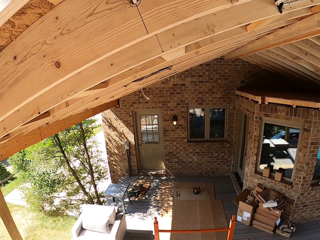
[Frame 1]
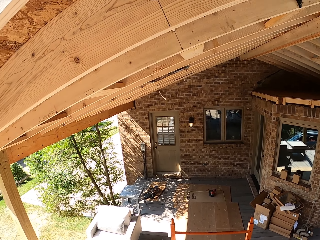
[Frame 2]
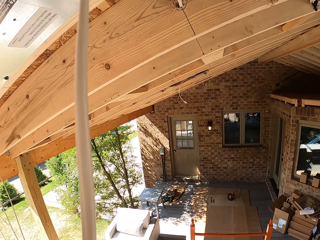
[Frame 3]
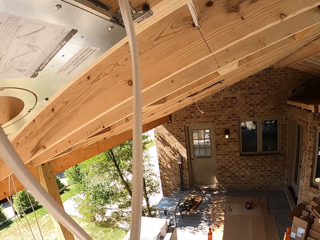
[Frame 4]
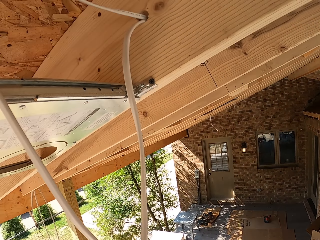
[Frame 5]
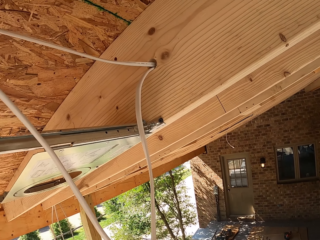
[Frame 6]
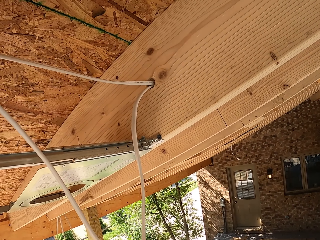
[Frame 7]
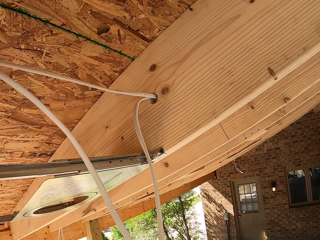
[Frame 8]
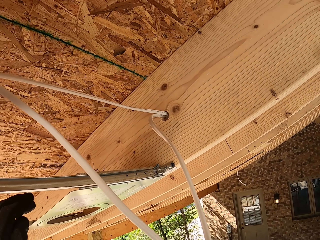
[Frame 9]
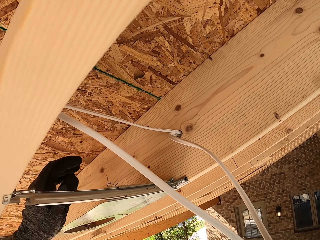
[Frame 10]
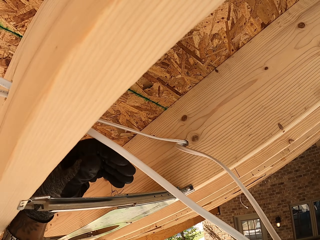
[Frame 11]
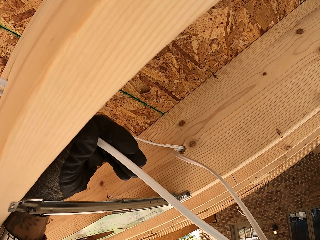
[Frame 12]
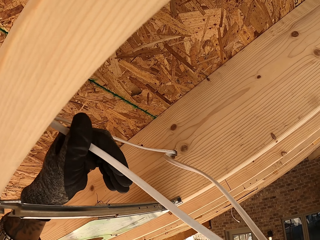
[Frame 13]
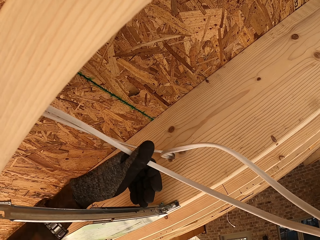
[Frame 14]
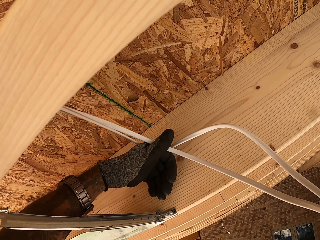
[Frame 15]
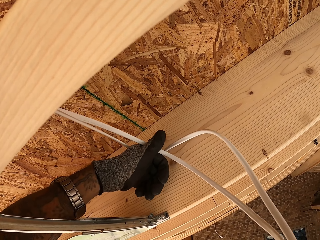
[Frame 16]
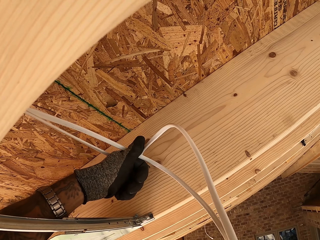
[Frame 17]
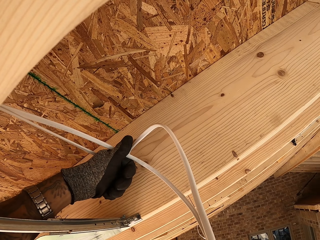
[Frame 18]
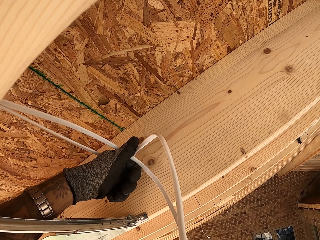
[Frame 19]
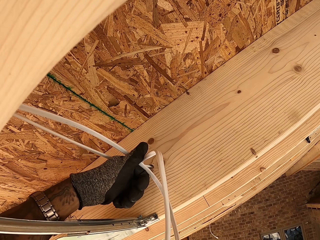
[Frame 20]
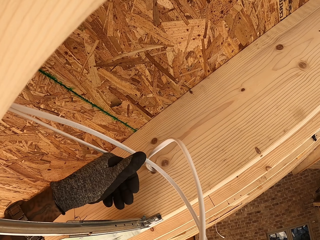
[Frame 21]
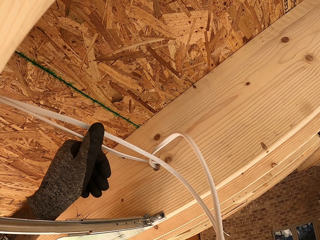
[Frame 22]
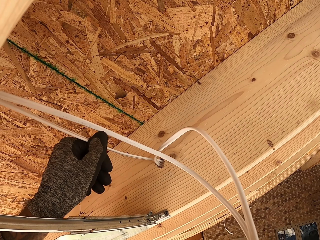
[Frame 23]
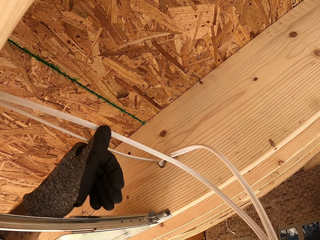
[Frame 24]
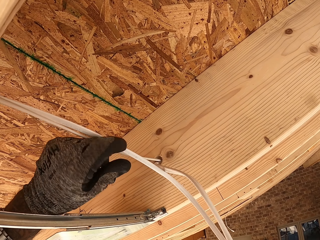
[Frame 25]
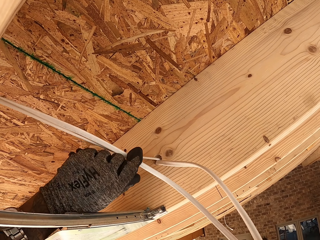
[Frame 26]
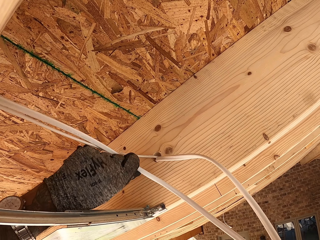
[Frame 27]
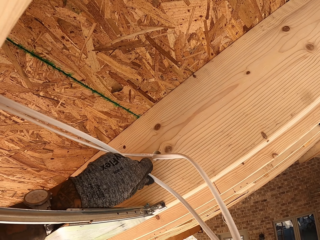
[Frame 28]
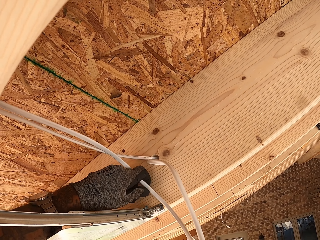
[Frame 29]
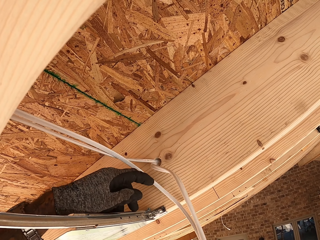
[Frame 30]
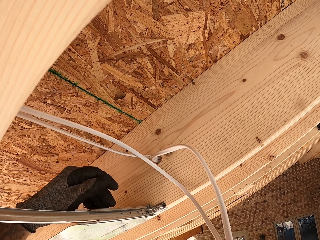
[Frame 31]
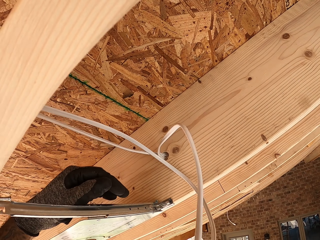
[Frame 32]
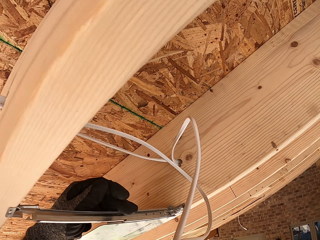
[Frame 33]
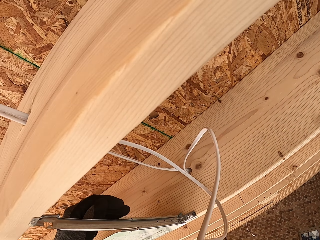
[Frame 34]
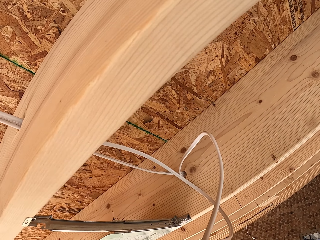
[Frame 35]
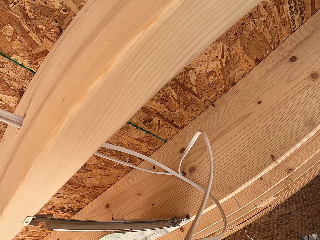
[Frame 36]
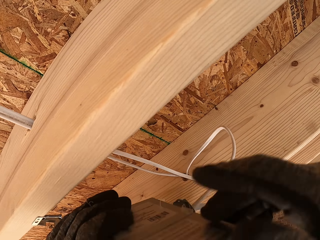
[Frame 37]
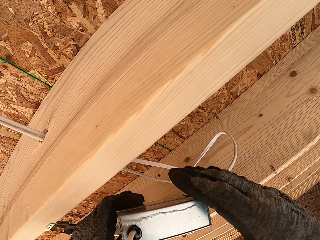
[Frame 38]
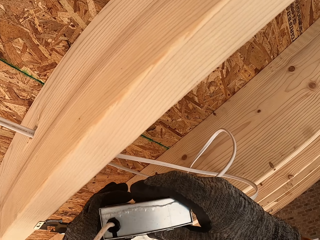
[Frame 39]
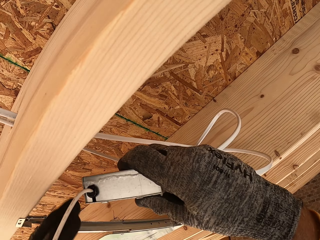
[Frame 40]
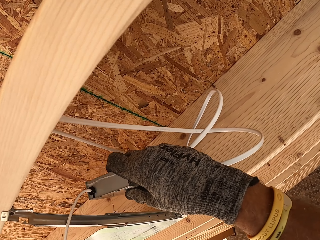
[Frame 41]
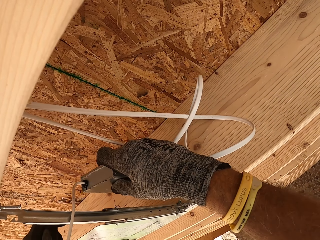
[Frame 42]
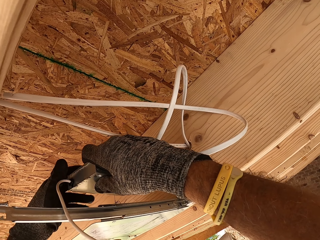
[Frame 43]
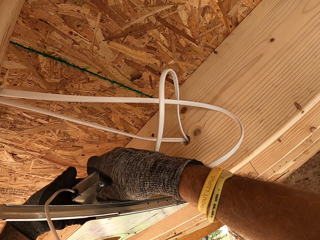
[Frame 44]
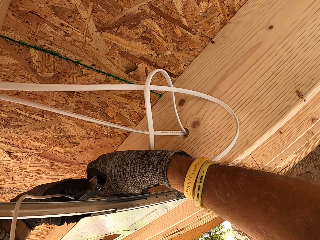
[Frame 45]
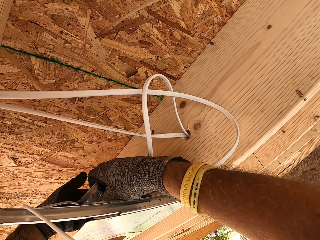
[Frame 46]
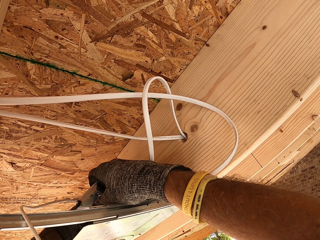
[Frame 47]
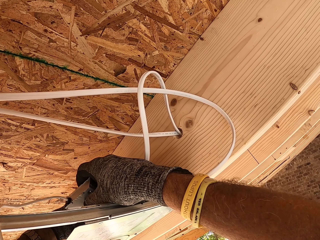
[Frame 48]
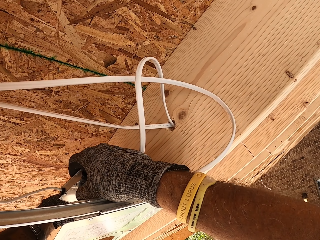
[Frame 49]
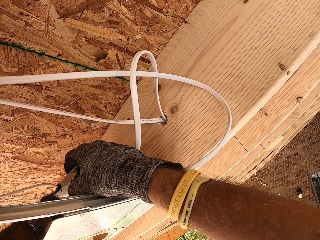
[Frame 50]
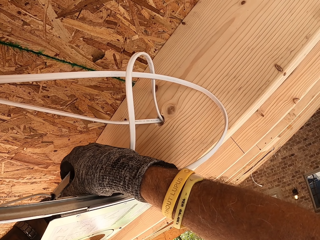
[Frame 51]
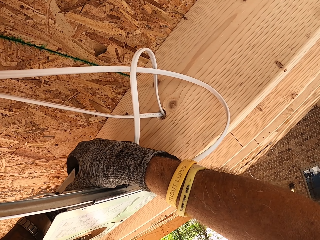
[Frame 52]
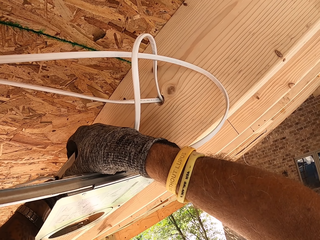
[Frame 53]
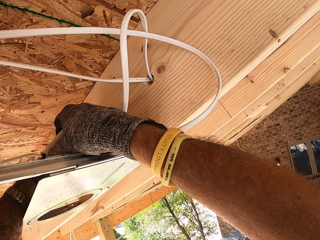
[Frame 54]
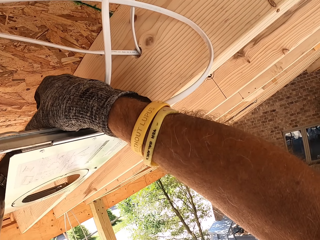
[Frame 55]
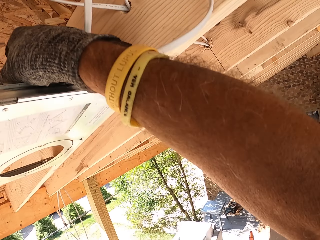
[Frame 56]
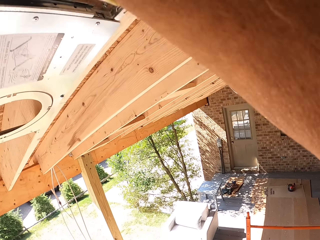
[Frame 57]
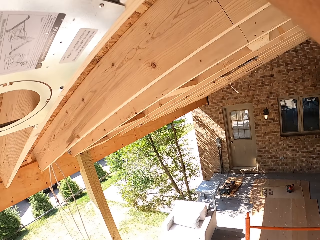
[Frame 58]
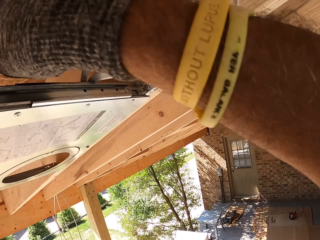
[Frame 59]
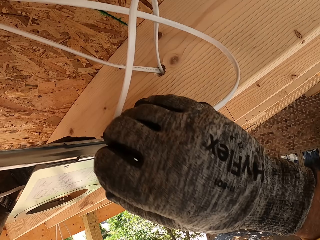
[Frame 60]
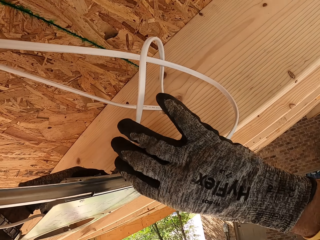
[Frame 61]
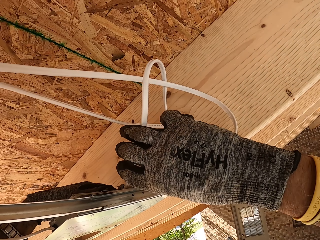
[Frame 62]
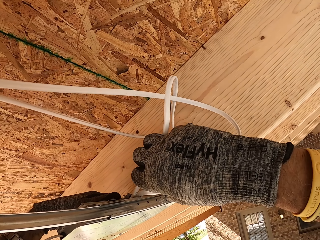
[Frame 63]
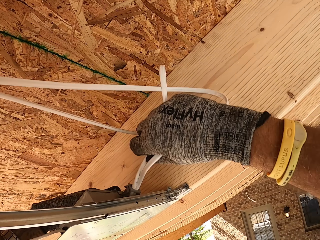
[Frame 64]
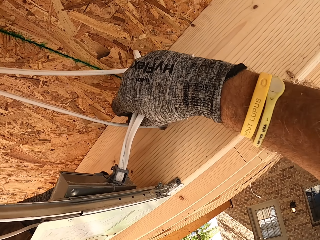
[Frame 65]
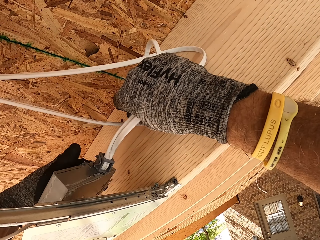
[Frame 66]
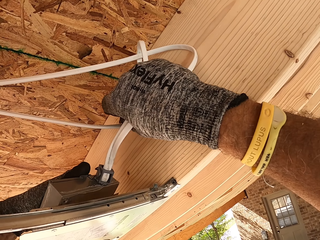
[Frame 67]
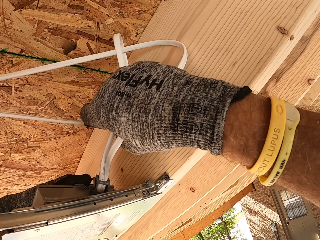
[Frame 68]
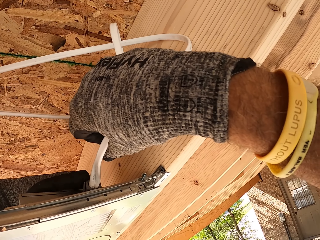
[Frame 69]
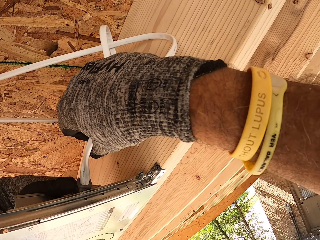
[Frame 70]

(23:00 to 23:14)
The camera wearer holds the wire together. They fold the cable. They take the LED panel light adapter and set the panel light adapter on top of the panel light cover.

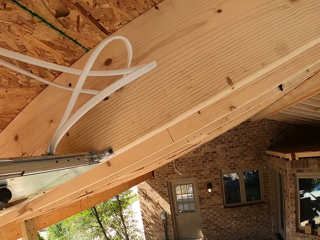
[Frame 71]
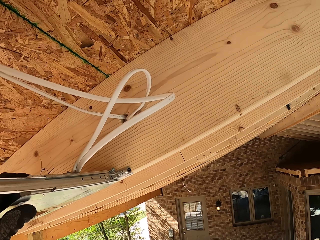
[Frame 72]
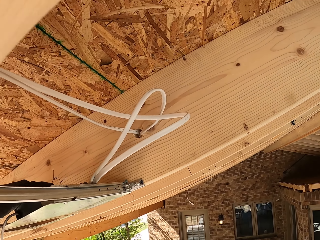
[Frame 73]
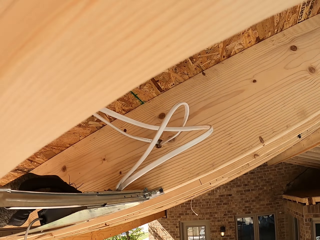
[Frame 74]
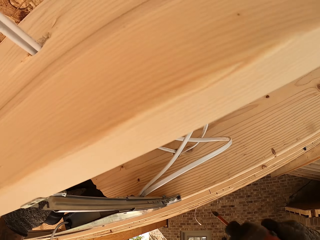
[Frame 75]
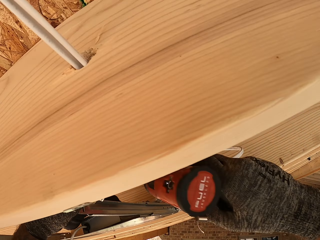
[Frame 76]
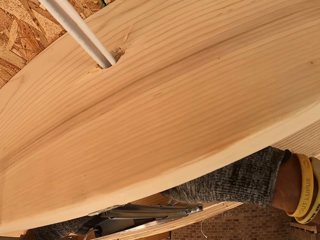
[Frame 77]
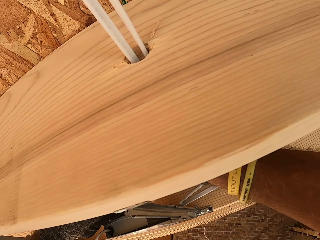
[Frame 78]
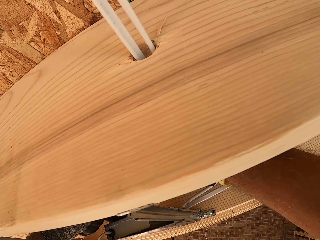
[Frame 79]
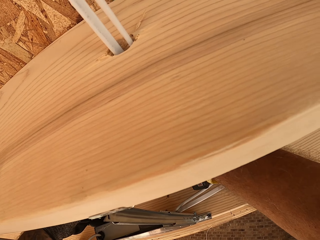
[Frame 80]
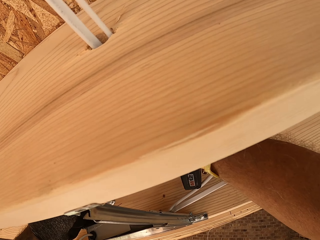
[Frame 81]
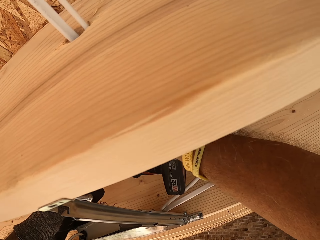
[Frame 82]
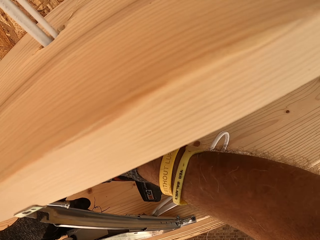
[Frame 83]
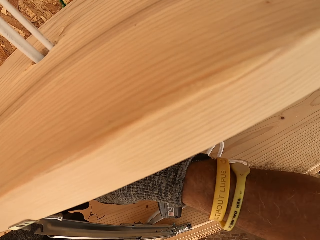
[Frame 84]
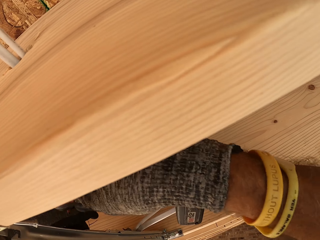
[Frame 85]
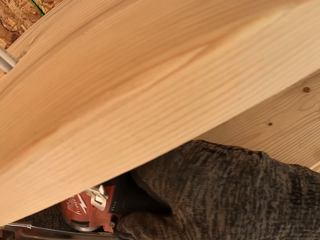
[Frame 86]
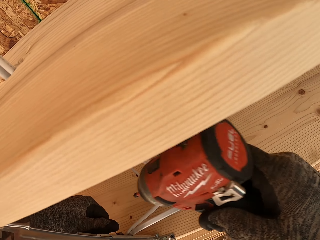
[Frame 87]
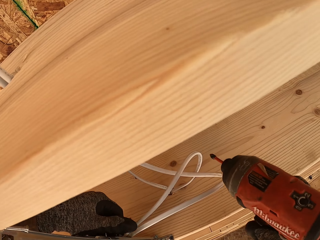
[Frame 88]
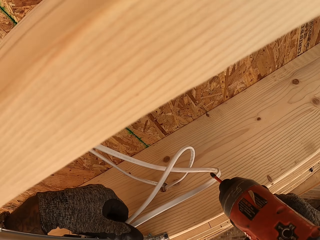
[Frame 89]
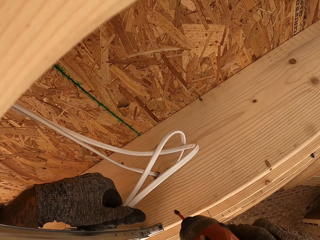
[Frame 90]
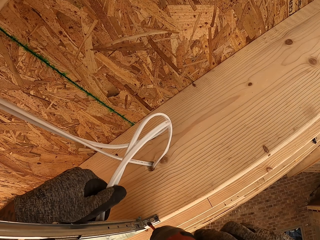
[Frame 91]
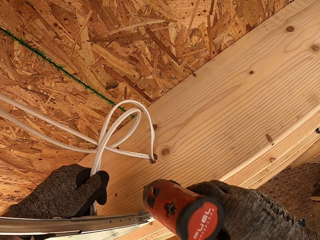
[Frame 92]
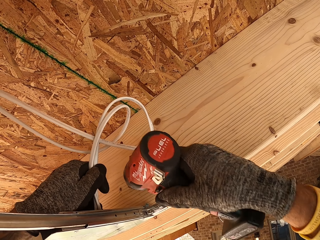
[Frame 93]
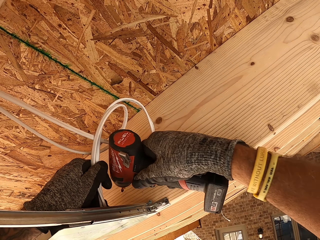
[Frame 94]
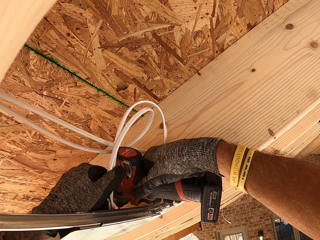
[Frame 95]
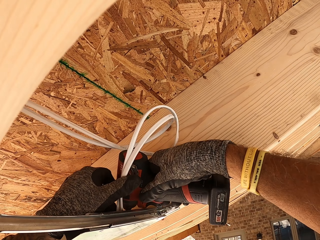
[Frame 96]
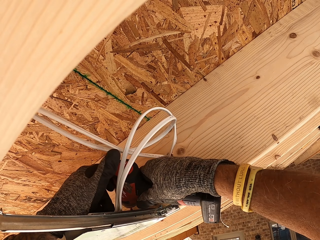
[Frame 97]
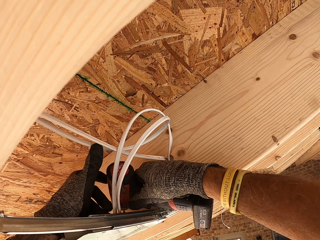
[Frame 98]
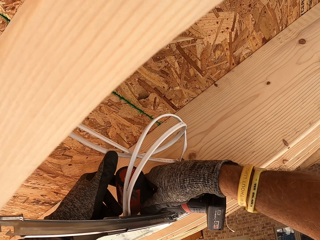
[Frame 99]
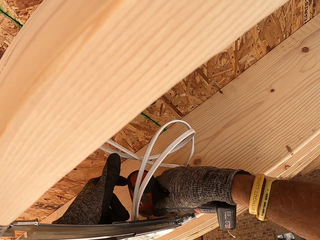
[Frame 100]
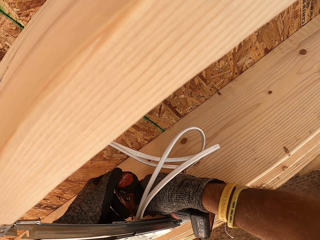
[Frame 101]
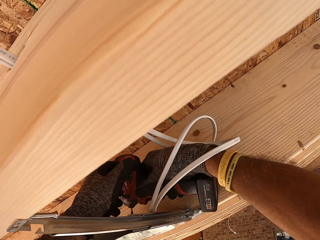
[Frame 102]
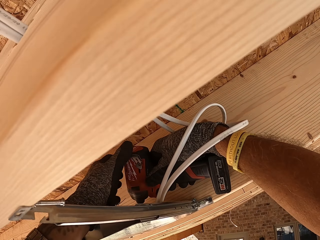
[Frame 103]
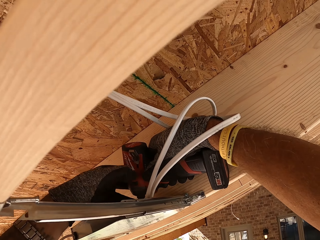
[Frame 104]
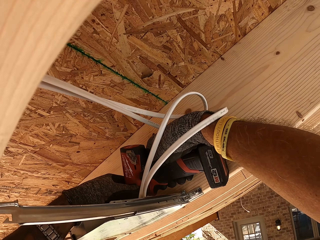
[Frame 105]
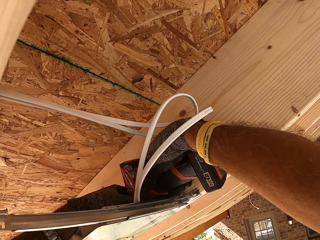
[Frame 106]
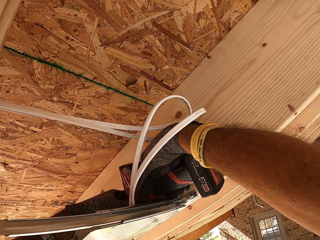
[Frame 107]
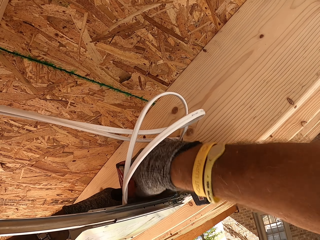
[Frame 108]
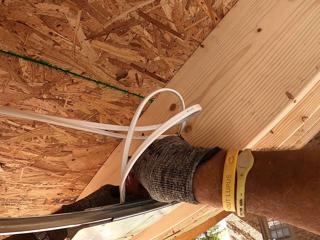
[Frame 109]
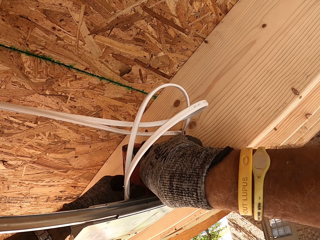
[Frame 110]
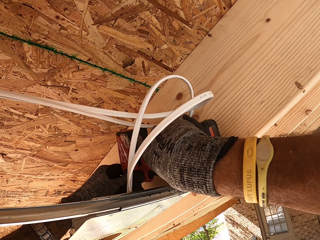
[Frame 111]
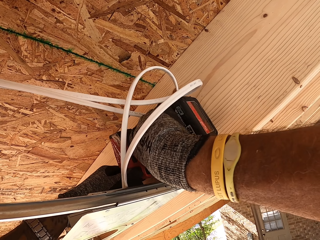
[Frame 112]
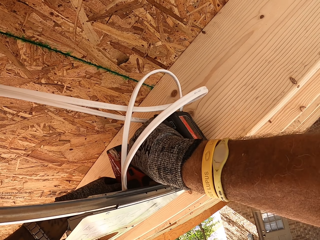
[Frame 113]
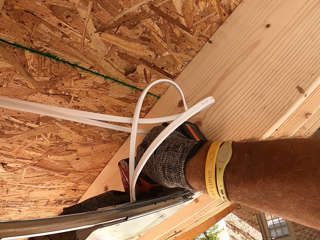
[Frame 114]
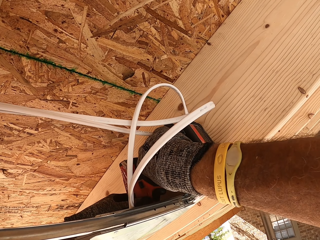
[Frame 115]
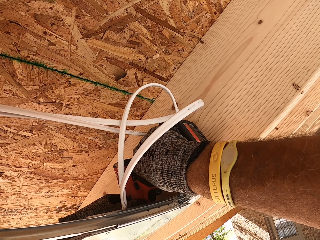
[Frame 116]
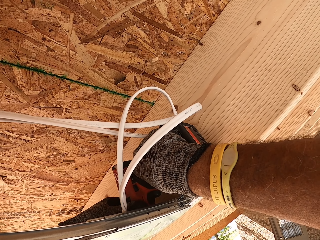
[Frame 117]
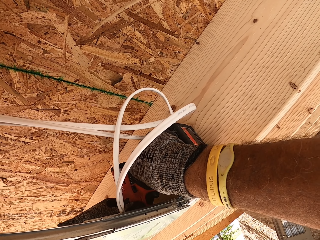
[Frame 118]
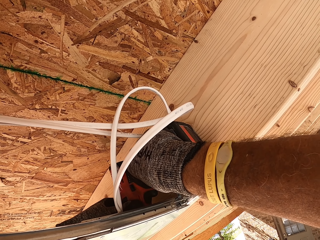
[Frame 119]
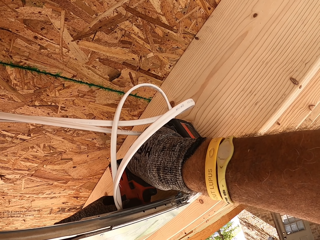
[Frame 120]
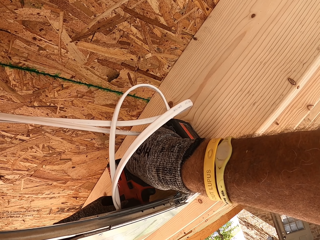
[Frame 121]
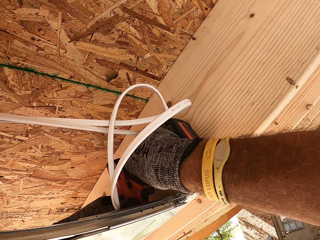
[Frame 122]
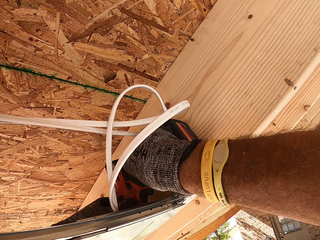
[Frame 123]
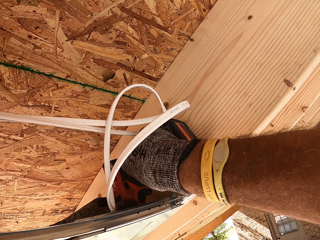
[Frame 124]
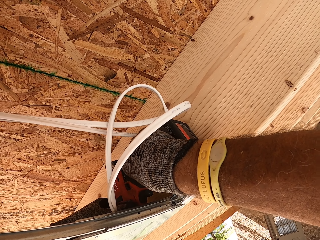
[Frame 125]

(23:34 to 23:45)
The camera wearer drills the panel light cover. They drill.
